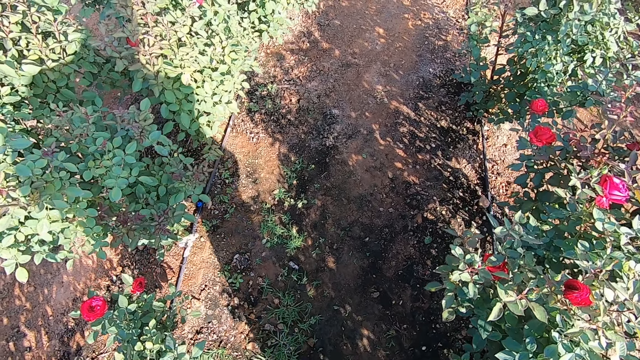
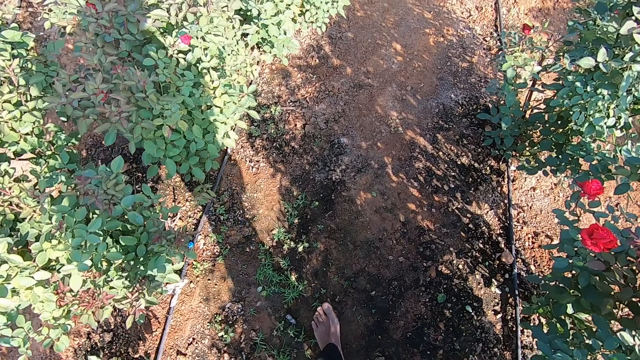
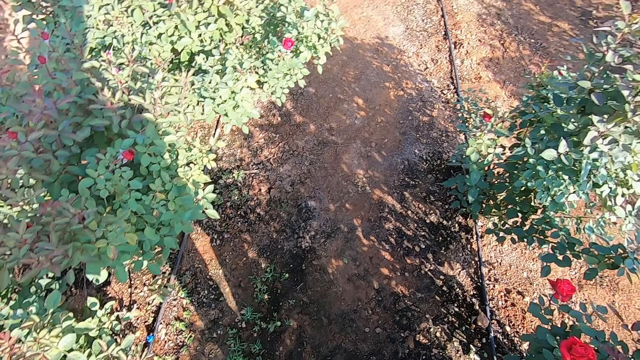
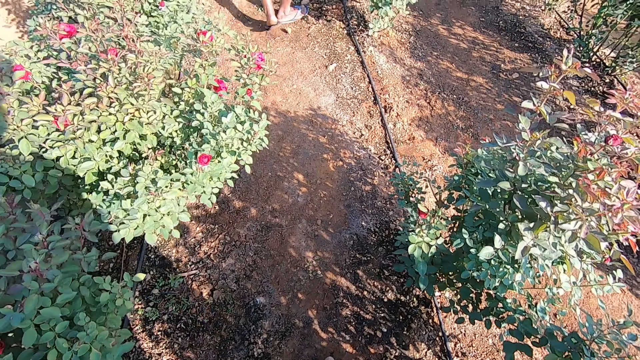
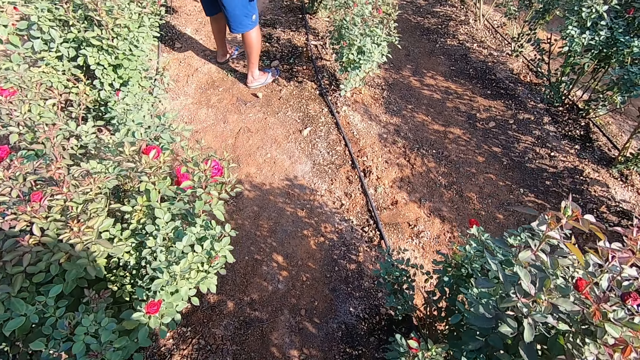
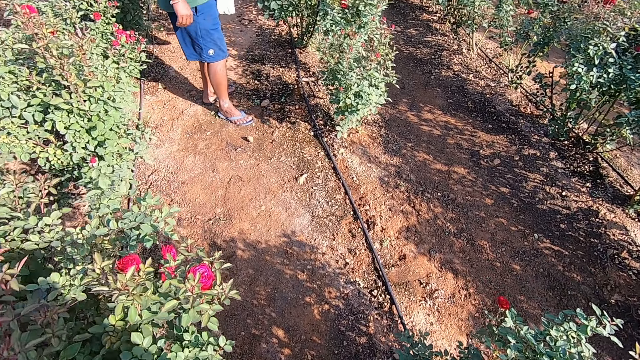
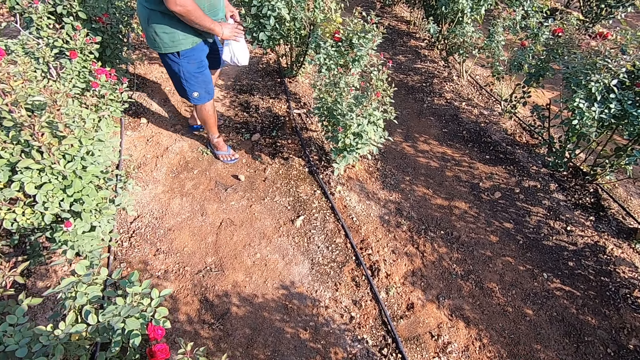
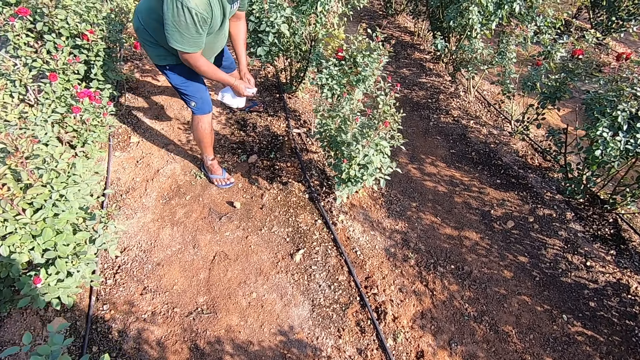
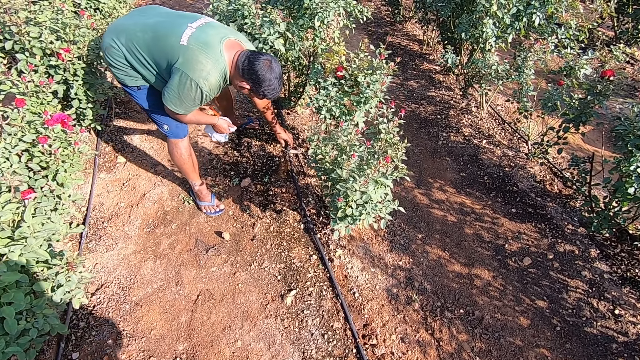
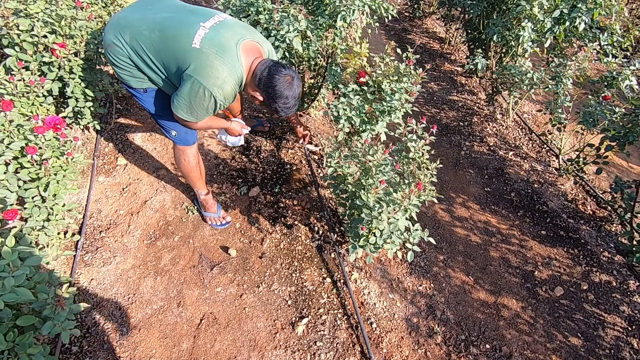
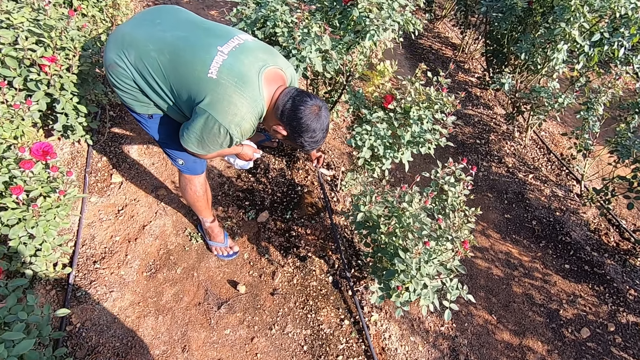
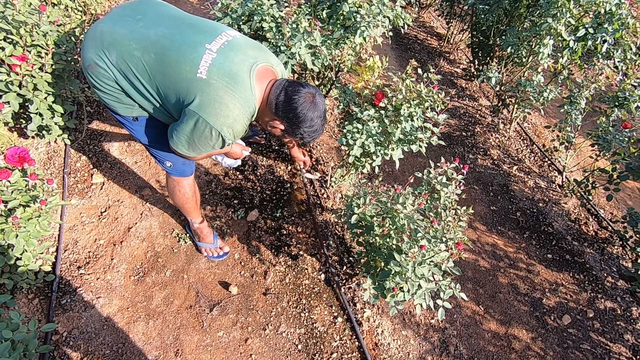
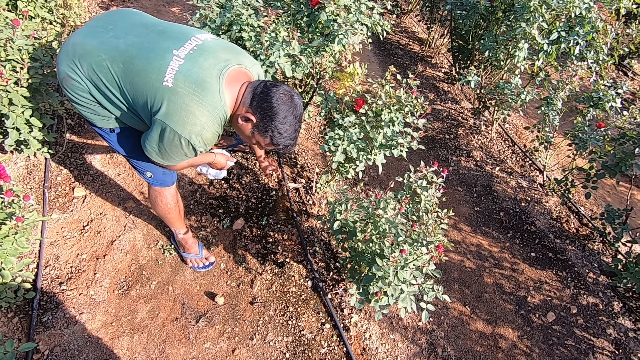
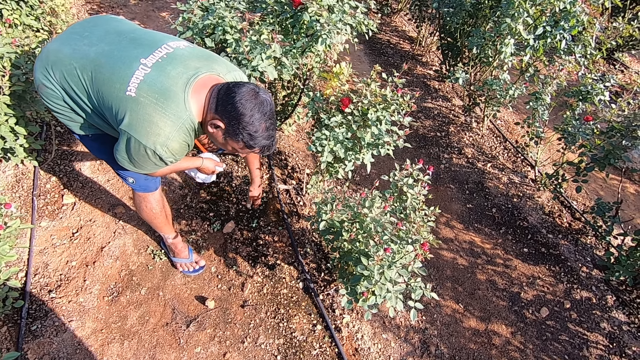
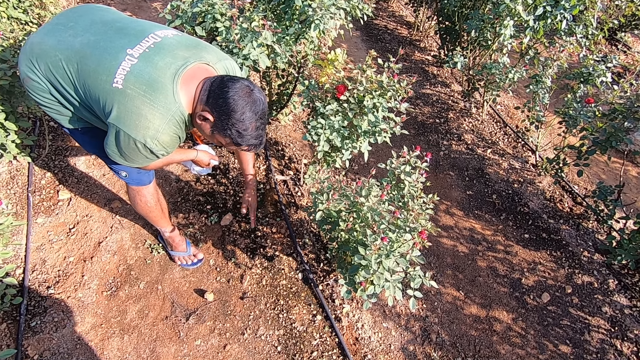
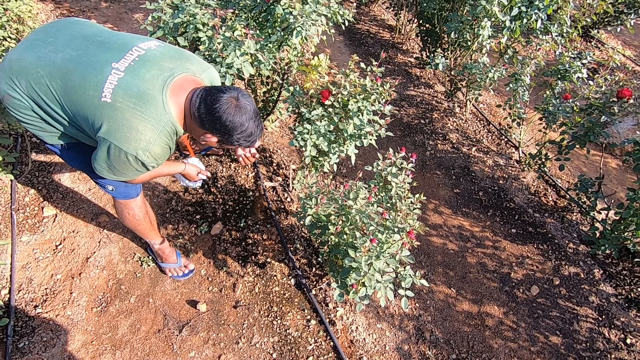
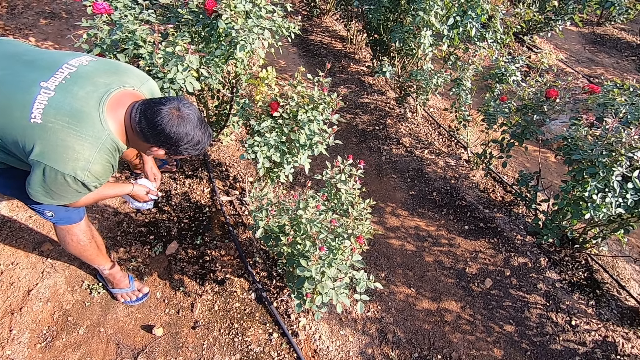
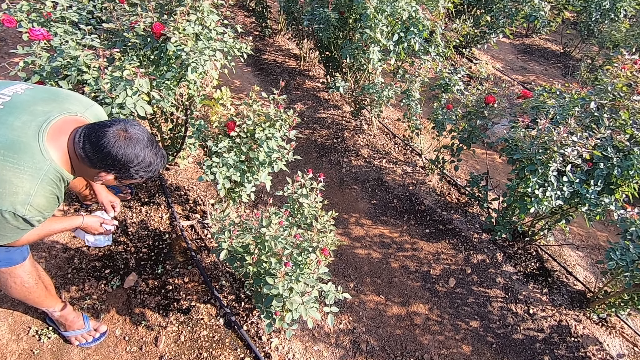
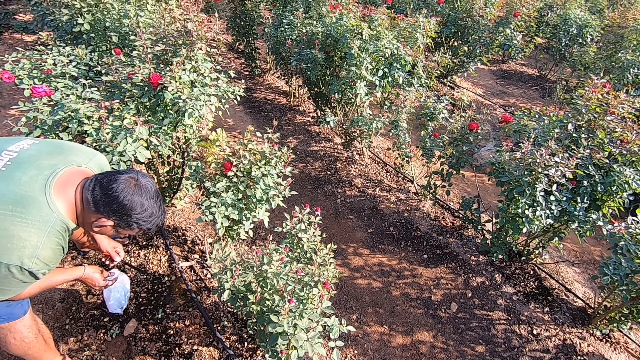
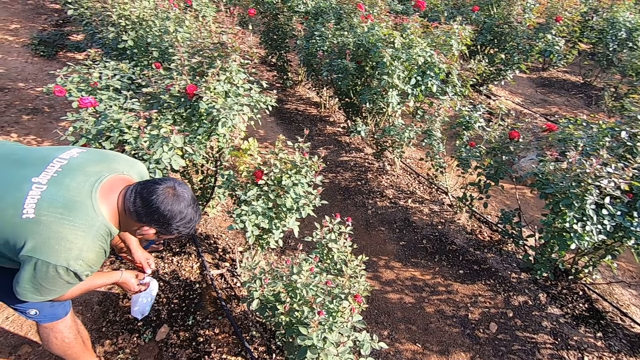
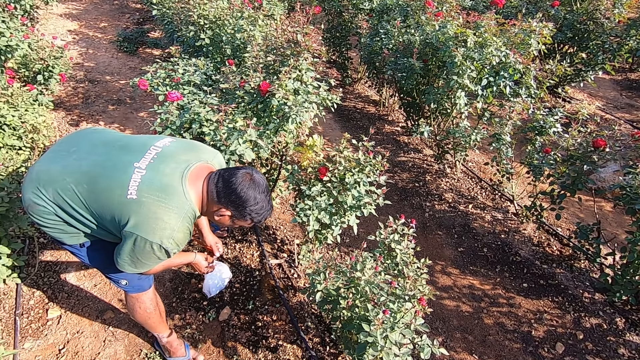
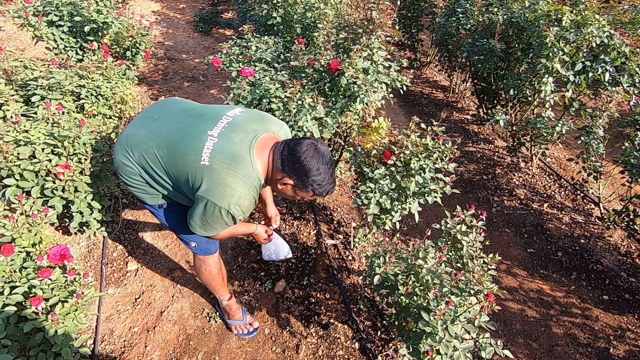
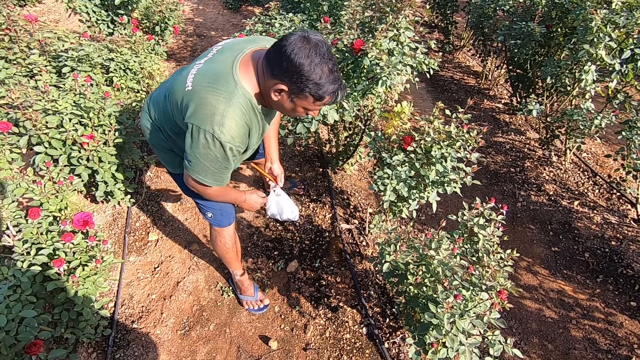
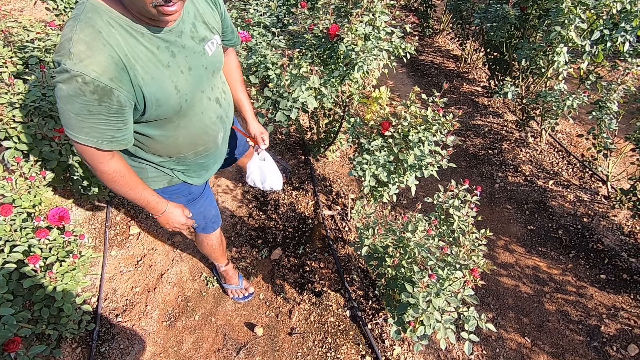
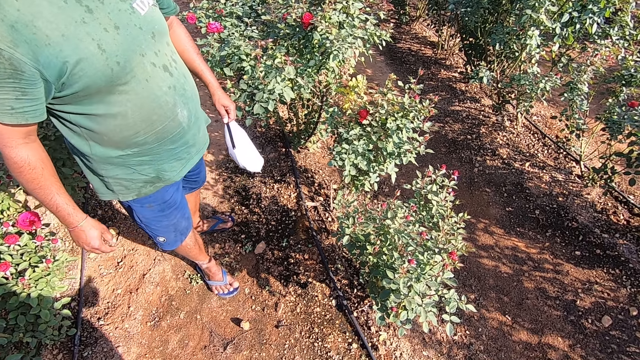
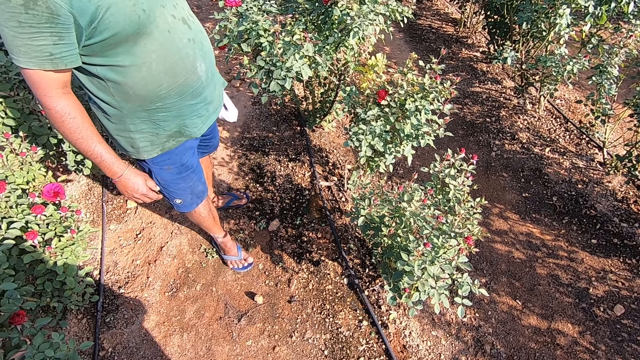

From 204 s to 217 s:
The man passes the plastic bag and the knife from his left hand to his right hand. The man picks the pipe from the ground with his left hand and drops the pipe on the ground with his left hand. The man passes the knife from his right hand to his left hand. The camera wearer talks with the man. The man holds the plastic bag with both hands. The man holds the plastic bag with his left hand.

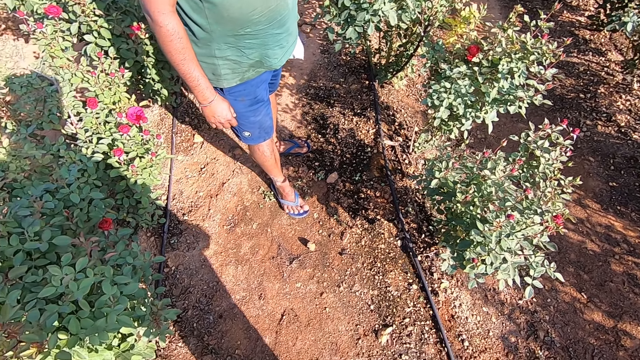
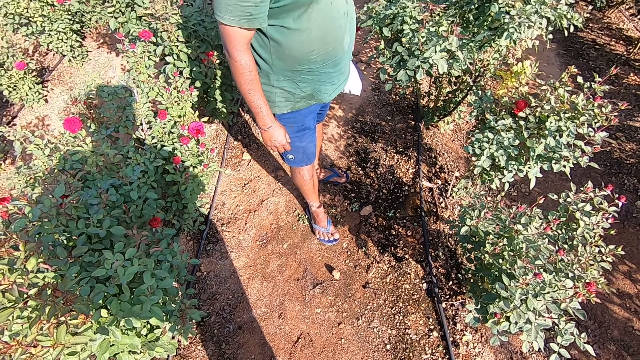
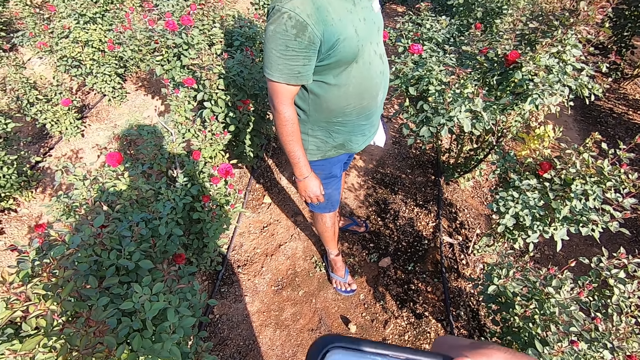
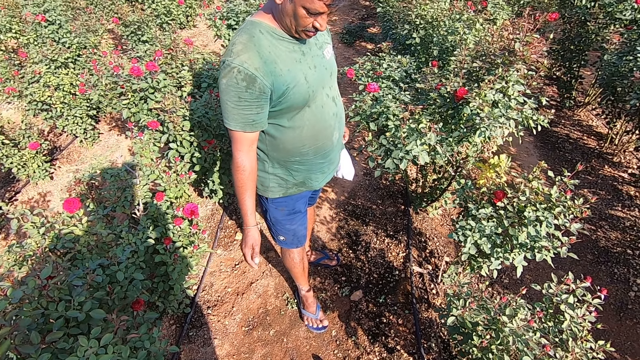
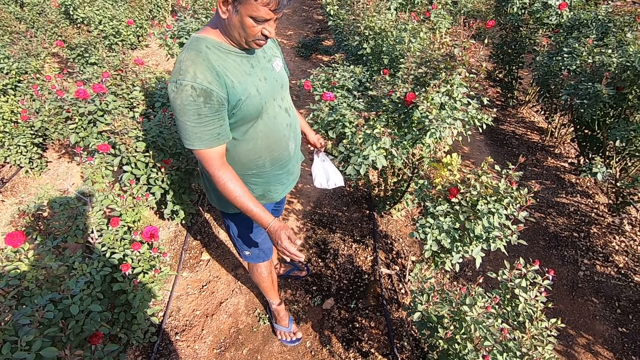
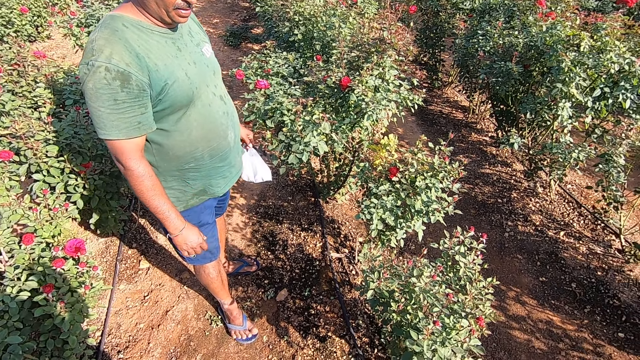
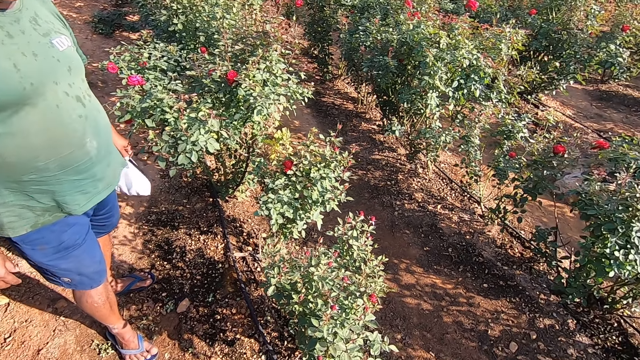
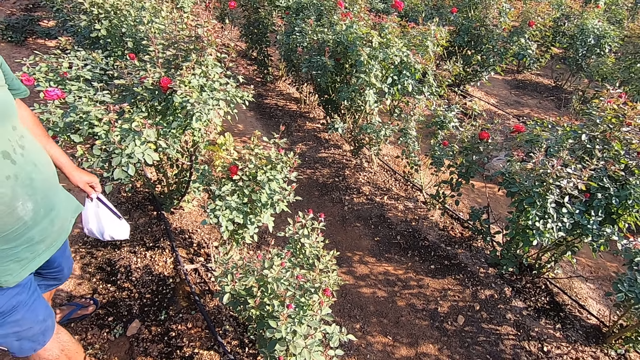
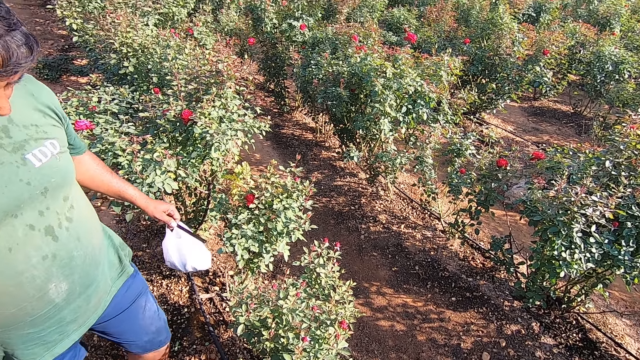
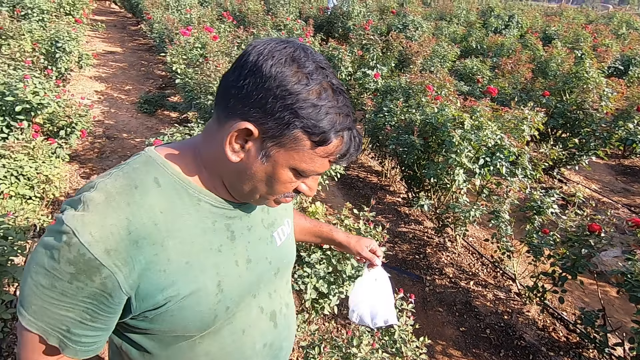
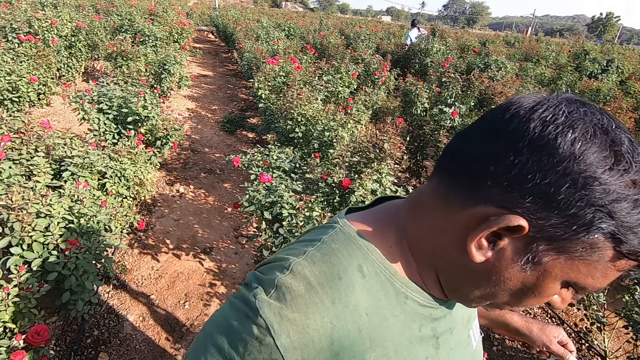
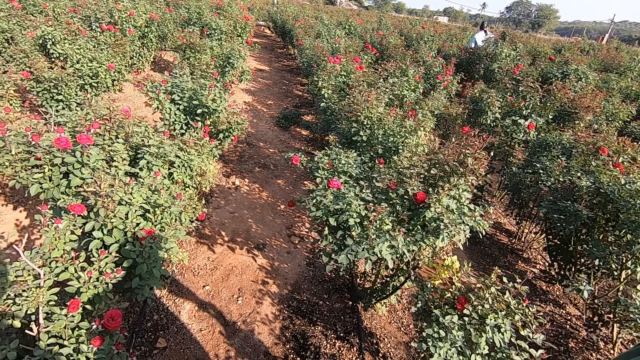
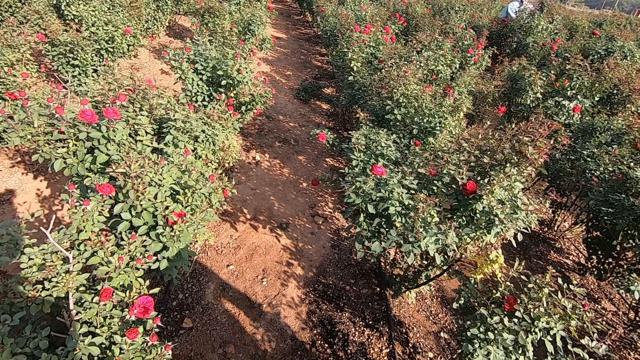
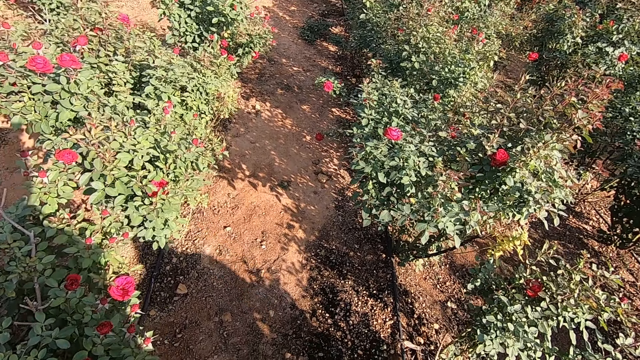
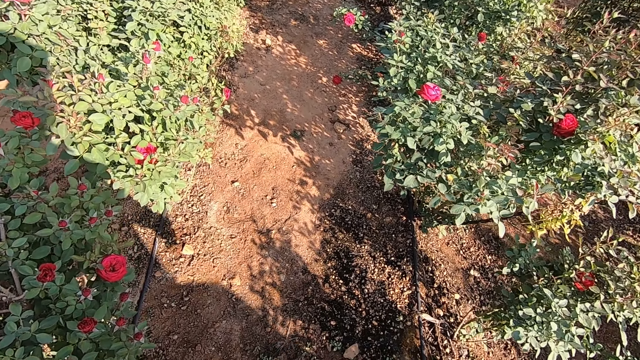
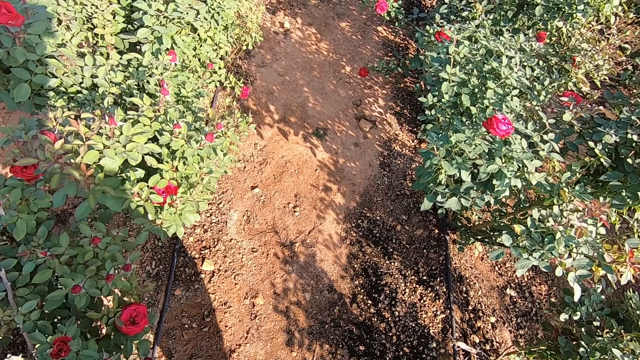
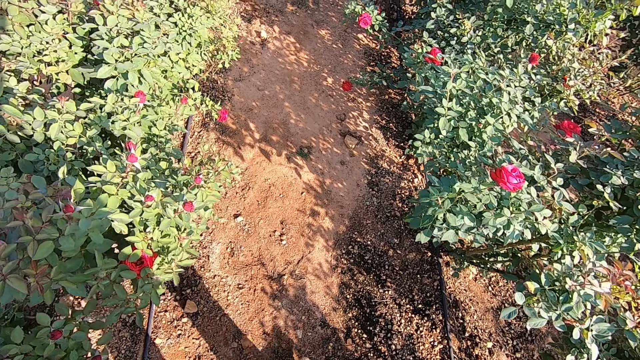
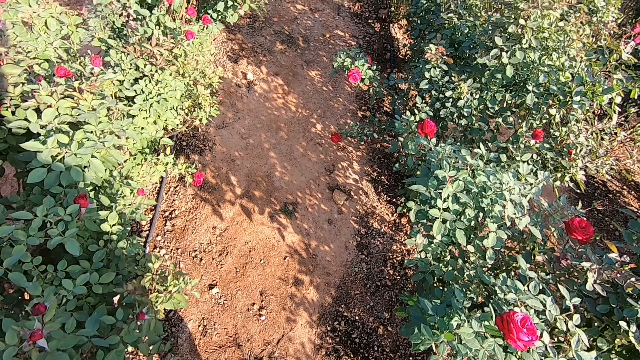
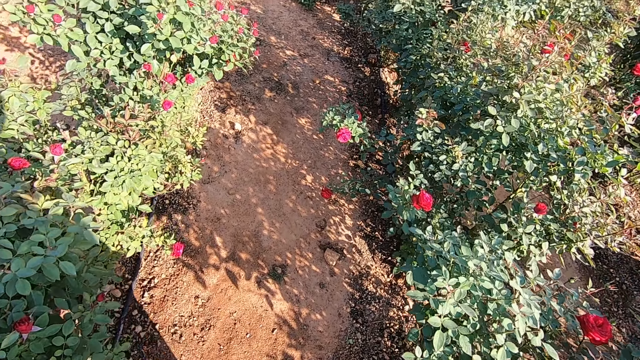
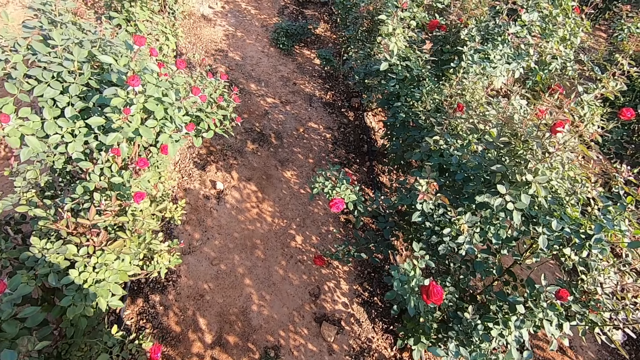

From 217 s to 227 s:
The camera wearer holds the phone with his right hand.
